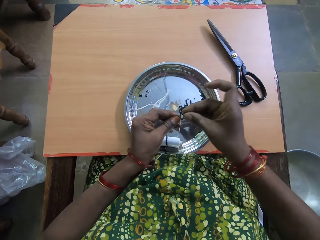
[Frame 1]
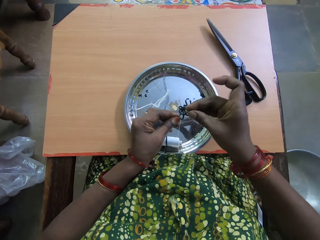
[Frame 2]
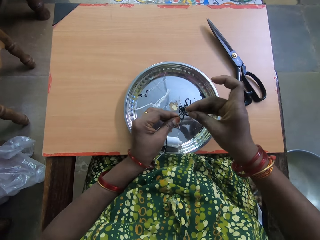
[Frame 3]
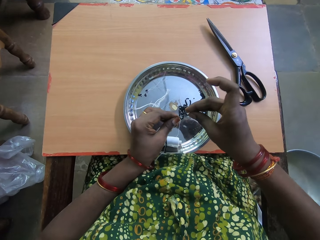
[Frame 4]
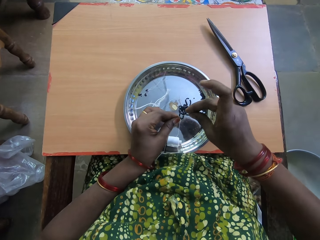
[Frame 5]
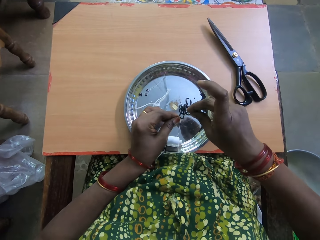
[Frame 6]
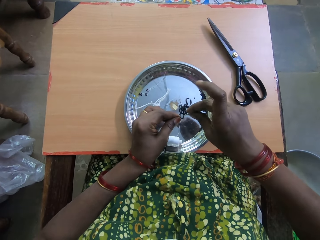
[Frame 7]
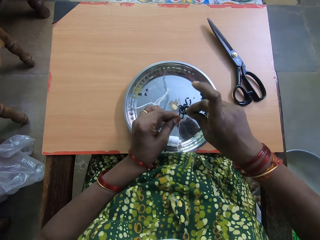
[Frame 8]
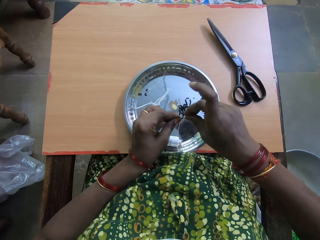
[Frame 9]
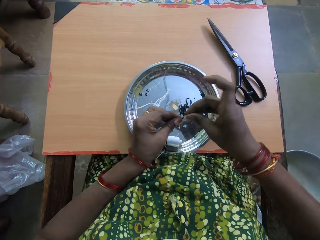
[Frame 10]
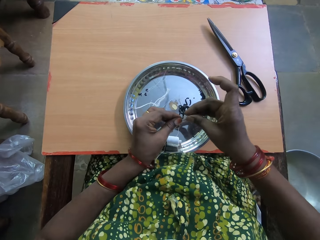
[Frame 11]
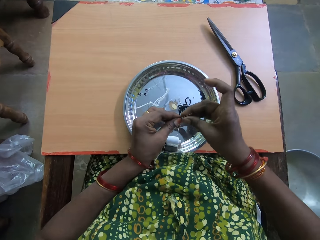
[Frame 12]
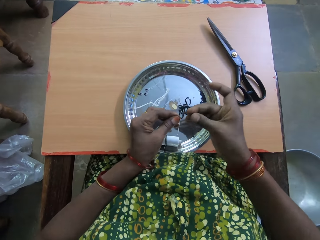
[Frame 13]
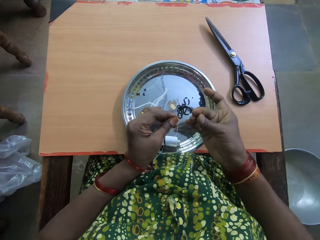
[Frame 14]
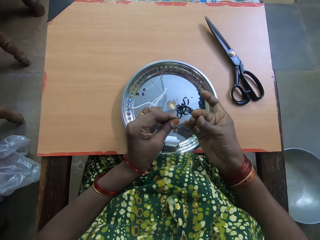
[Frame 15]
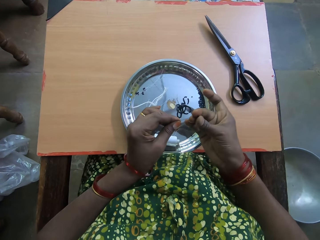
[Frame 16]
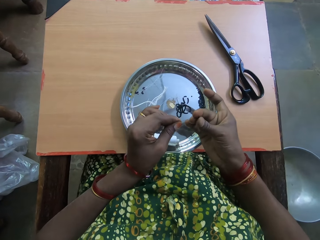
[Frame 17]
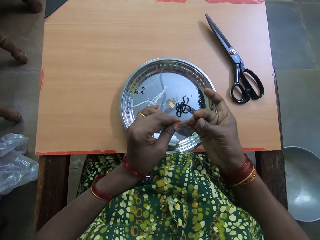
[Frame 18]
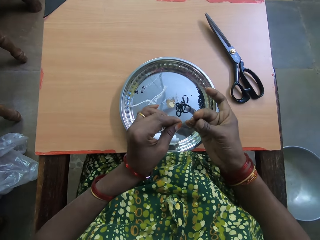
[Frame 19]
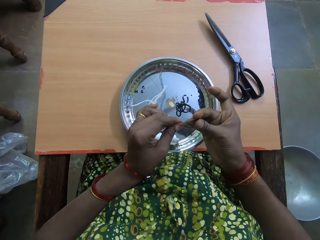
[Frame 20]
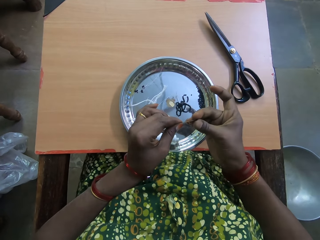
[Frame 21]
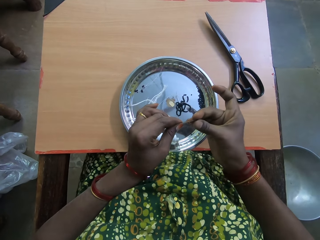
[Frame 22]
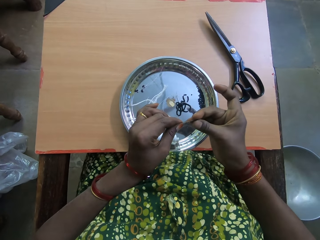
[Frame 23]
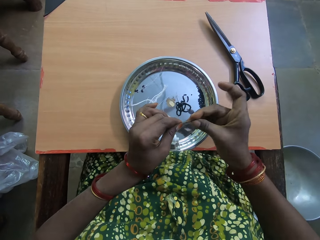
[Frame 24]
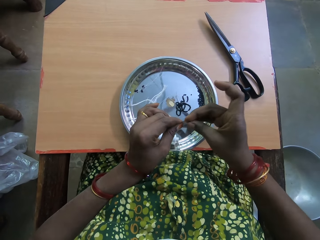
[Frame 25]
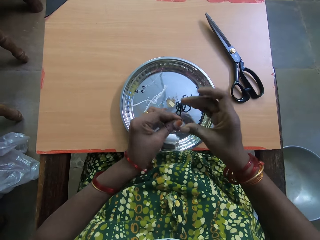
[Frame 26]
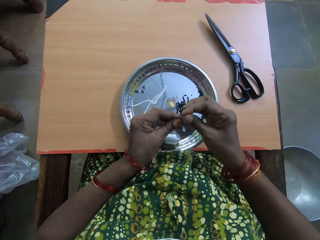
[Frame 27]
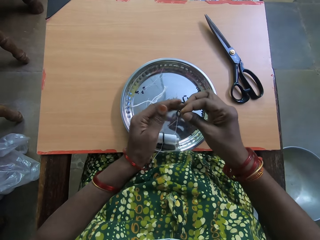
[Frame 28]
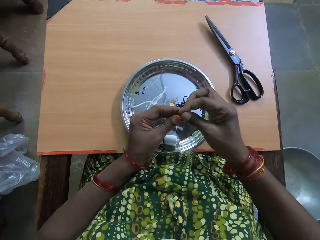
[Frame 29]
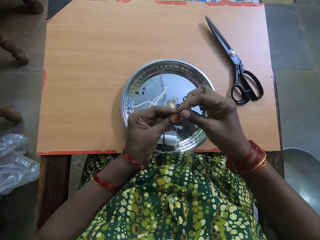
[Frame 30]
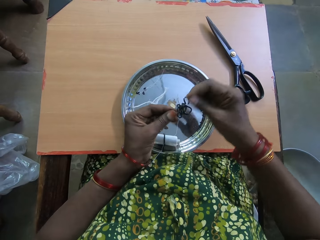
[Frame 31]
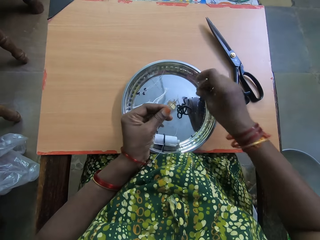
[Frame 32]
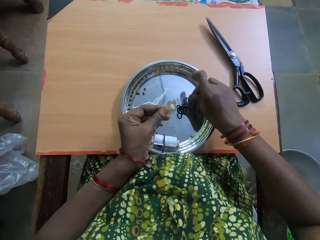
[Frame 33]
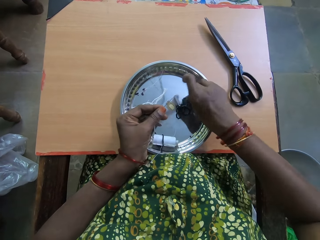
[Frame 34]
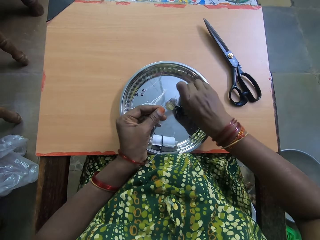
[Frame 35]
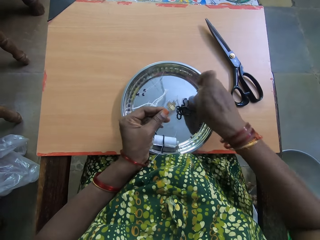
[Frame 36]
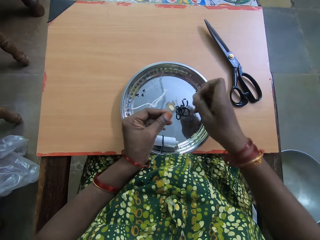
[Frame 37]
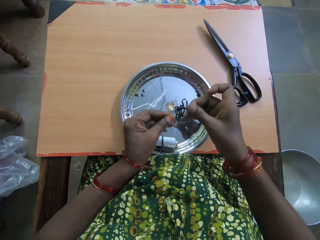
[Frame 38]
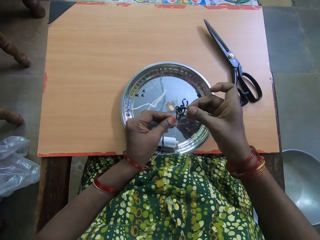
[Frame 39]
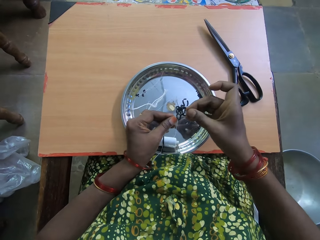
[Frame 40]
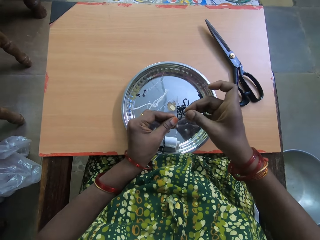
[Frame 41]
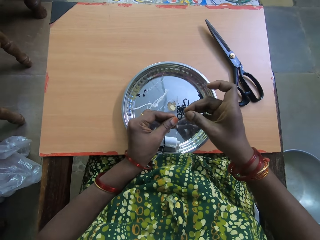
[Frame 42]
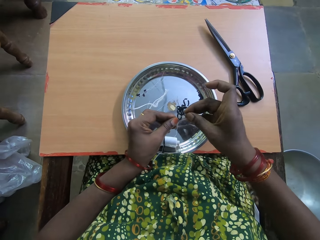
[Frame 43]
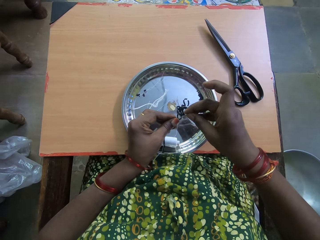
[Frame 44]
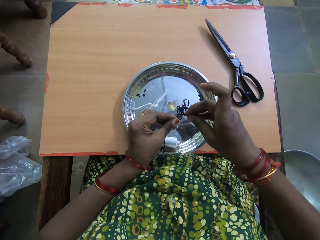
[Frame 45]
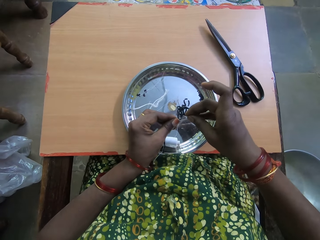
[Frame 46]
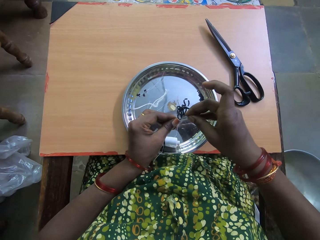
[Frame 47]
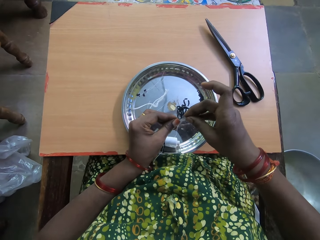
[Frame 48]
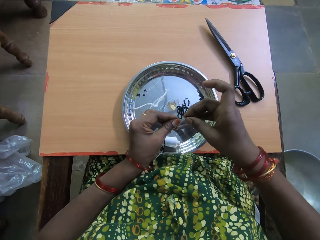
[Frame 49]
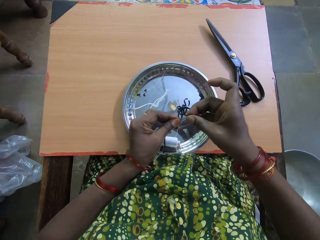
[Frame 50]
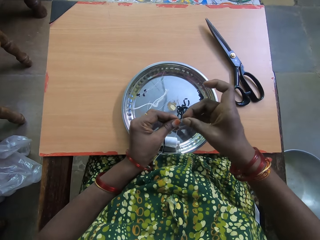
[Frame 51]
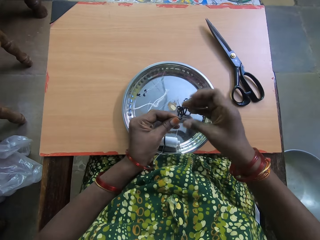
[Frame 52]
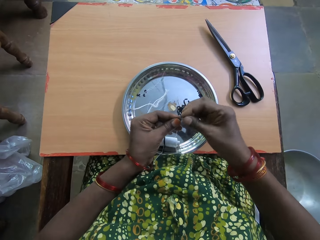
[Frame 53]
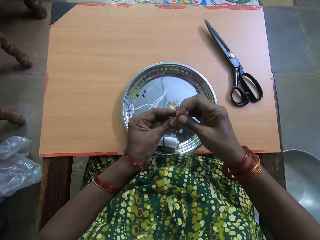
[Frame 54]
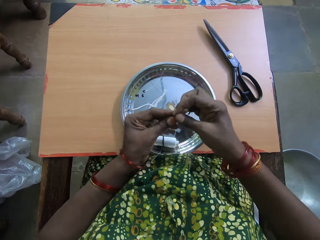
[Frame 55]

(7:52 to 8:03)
The camera wearer inserts the bead into the thread with her right hand. She drags down the bead in the thread with her left hand. She picks up another bead from the tray on the table with her right hand. She inserts the bead into the thread with her right hand.

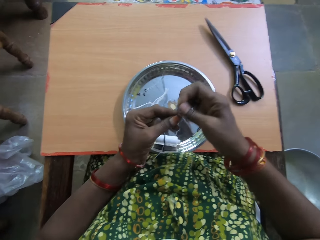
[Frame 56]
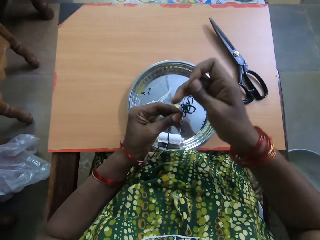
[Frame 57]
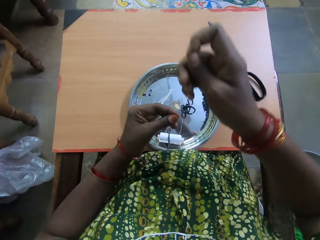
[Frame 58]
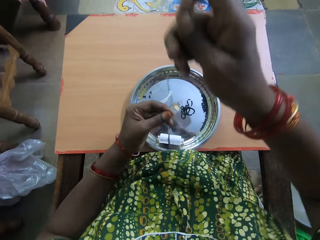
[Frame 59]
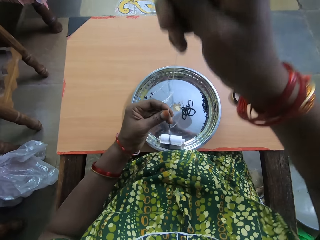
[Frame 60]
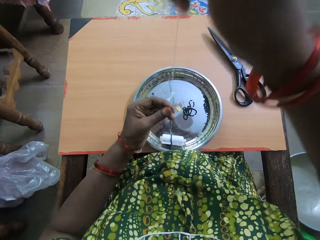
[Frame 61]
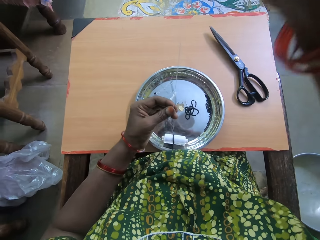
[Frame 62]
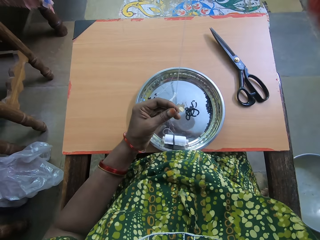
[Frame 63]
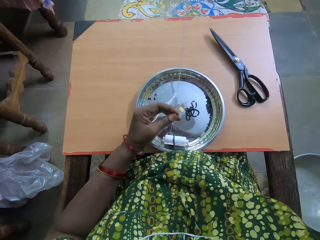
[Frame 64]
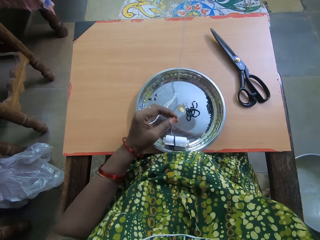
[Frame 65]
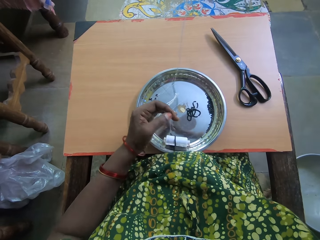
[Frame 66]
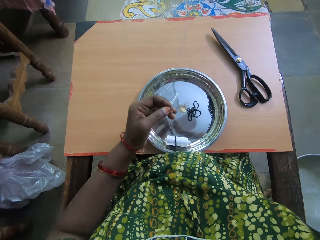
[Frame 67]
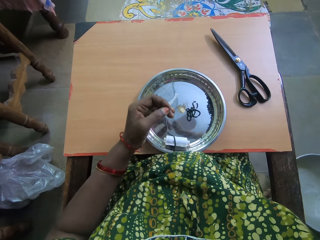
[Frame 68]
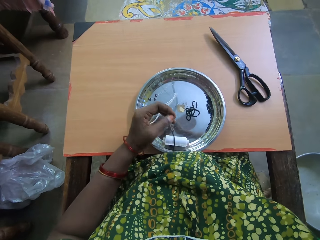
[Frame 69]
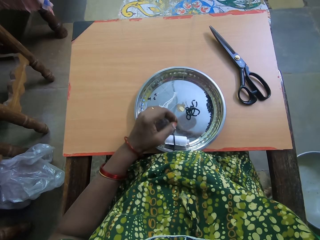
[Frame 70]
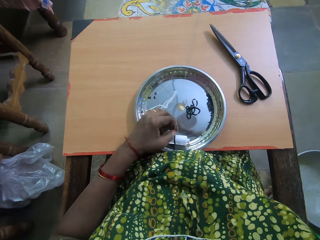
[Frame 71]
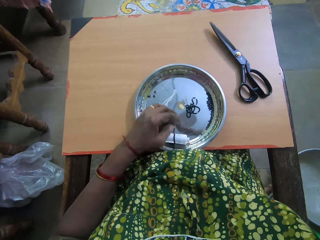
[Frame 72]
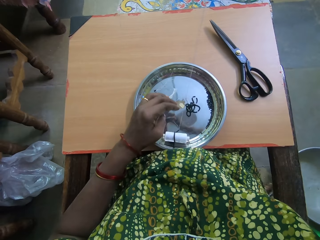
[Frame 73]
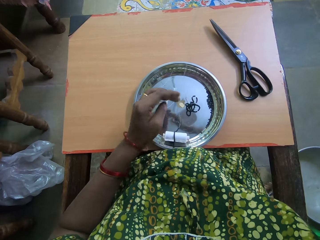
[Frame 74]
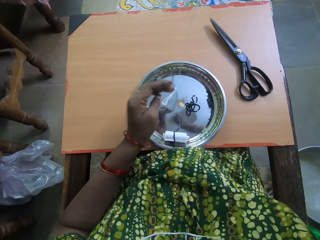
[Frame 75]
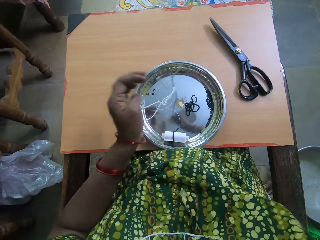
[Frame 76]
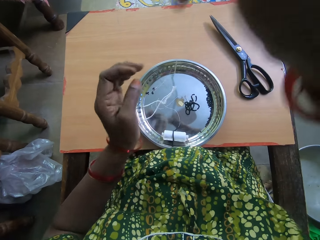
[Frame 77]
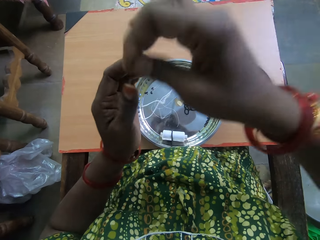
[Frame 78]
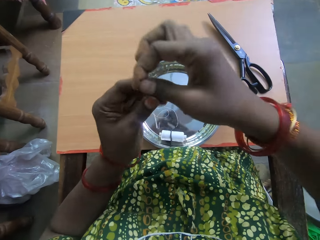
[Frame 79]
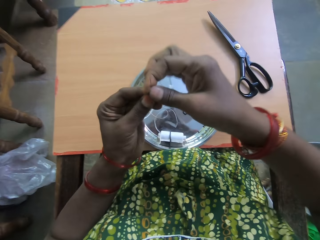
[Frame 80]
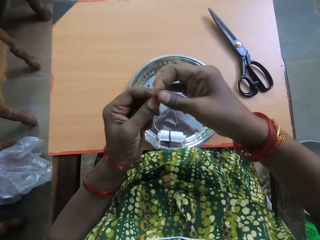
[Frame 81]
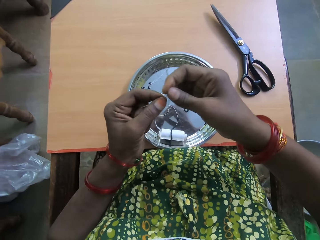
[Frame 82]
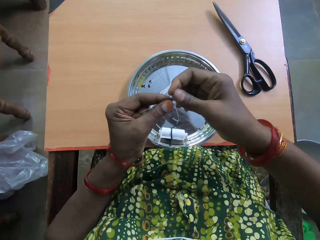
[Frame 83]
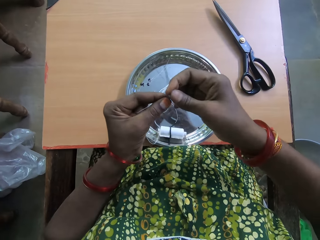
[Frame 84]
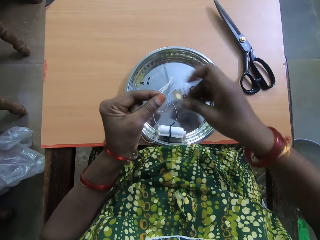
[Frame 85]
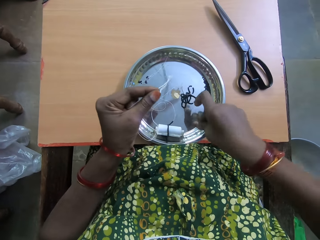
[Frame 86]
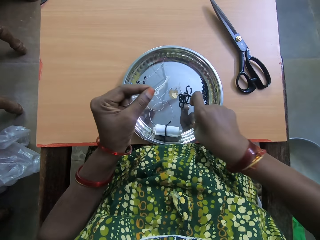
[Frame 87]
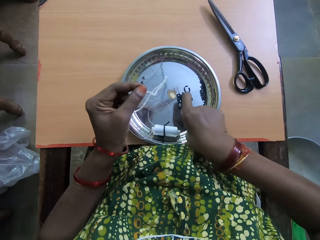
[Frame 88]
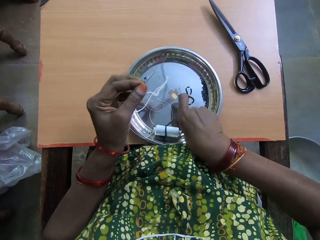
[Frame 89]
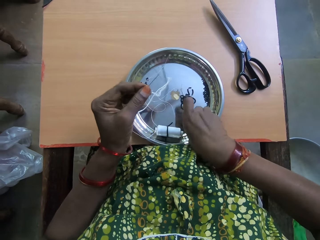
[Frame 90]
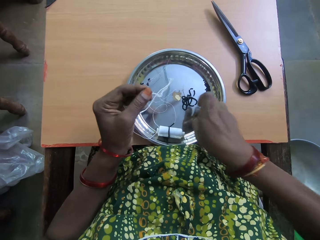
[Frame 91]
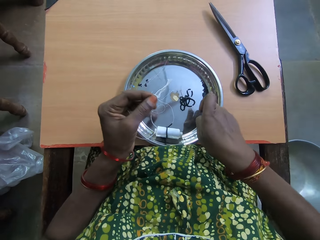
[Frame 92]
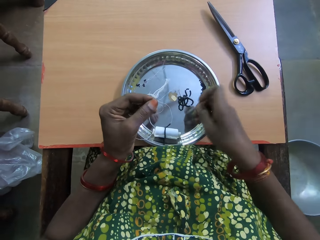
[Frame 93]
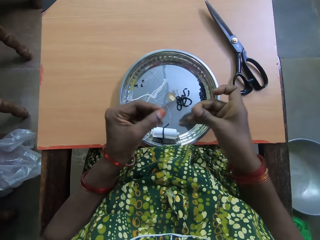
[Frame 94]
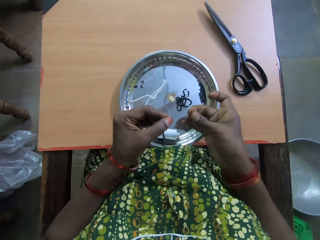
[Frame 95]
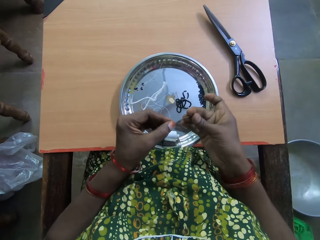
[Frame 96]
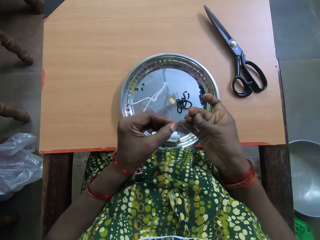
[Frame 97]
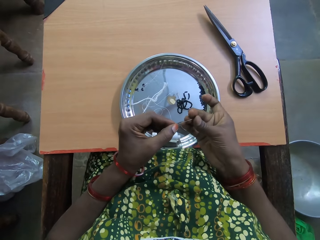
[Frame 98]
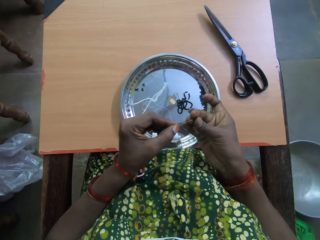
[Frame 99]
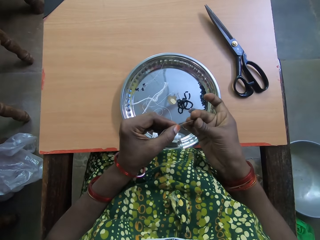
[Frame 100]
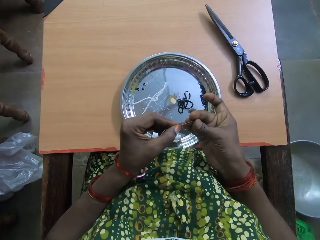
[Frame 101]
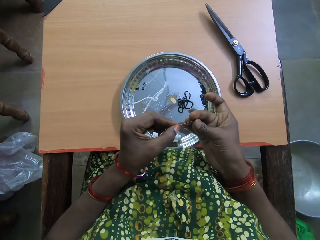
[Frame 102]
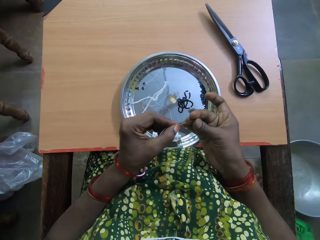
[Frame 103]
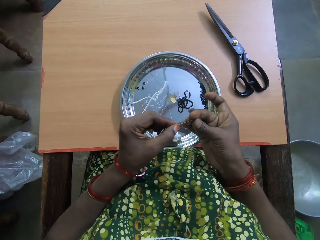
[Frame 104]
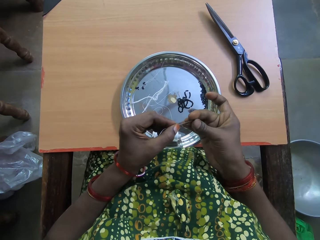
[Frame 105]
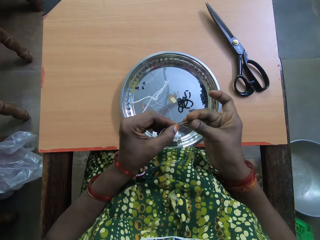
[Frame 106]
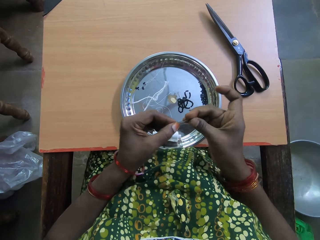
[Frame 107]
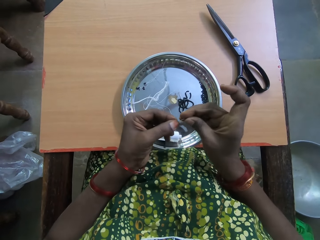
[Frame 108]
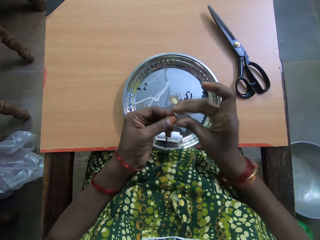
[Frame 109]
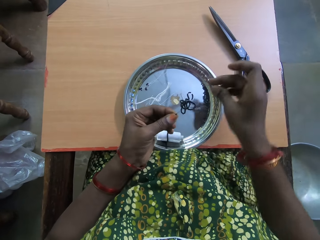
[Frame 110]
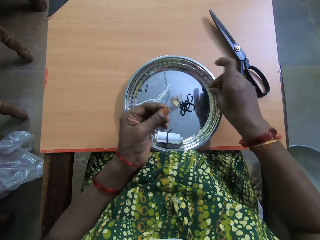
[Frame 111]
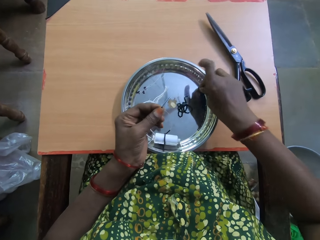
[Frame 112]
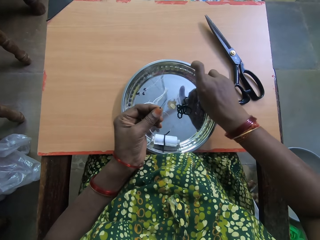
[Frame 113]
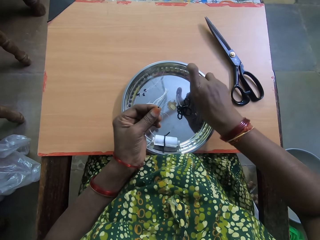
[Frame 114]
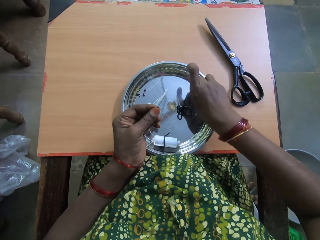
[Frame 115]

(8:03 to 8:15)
The camera wearer drags down the bead in the thread with her left hand. She raises the thread with her right hand. She drags down the bead in the thread with her left hand. She lowers the thread in her right hand. She picks up another bead from the tray on the table with her right hand. She inserts the bead into the thread with her right hand.
